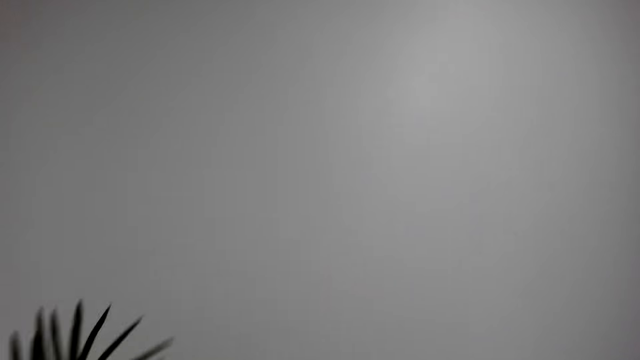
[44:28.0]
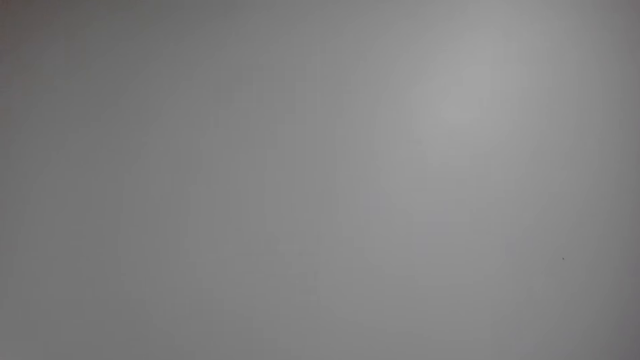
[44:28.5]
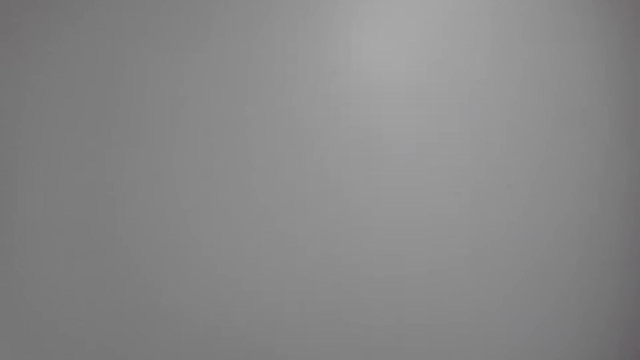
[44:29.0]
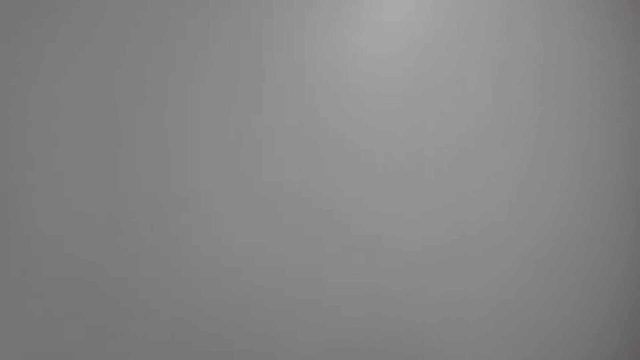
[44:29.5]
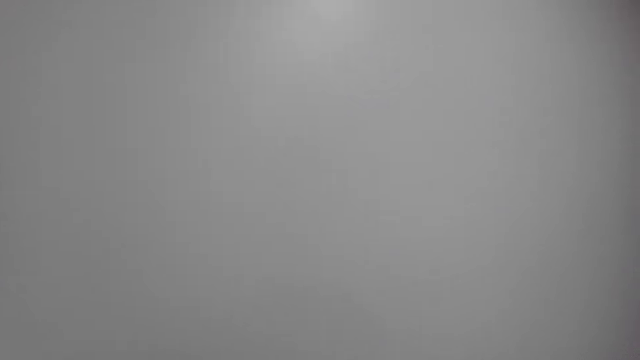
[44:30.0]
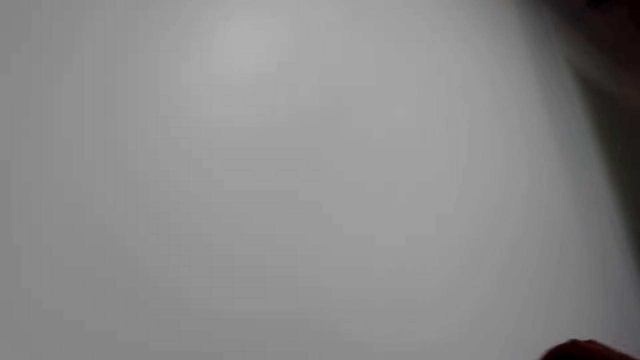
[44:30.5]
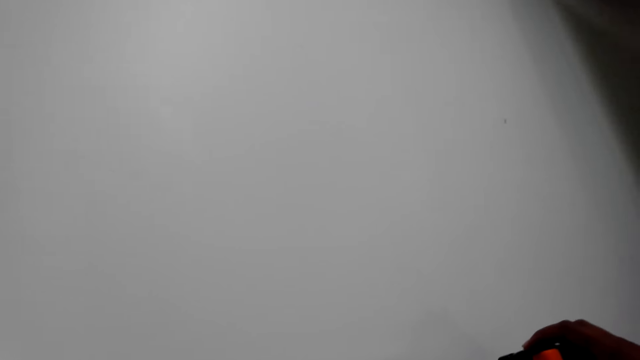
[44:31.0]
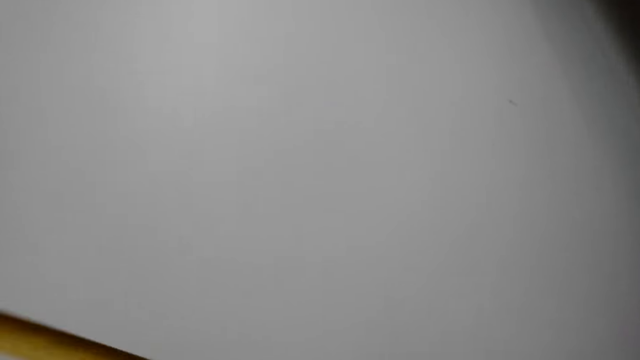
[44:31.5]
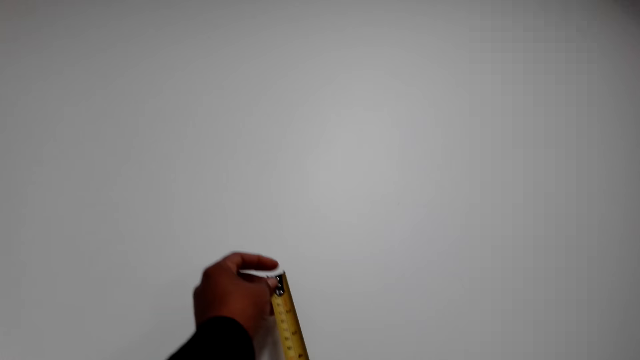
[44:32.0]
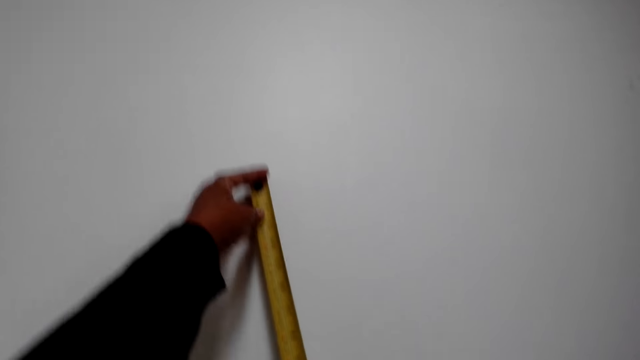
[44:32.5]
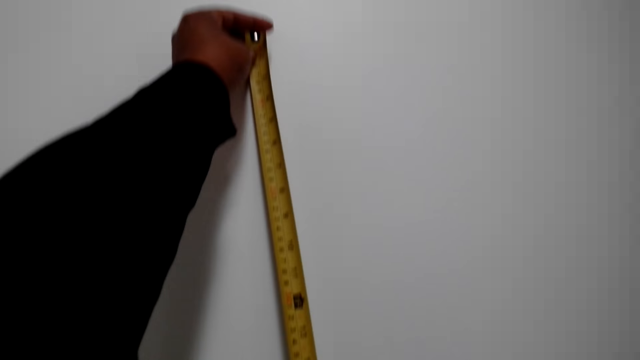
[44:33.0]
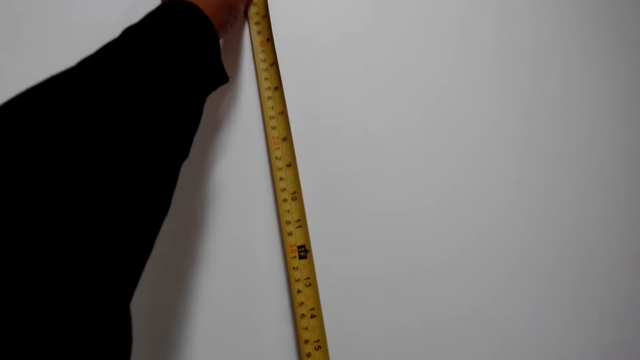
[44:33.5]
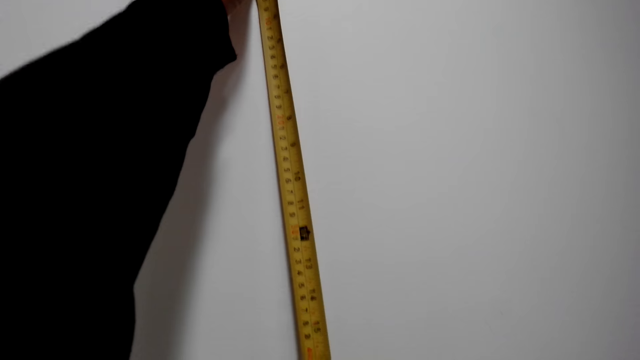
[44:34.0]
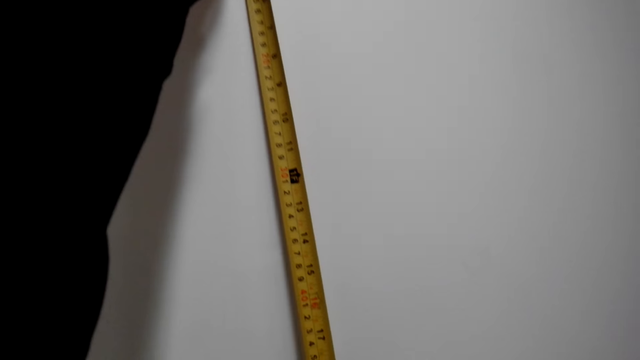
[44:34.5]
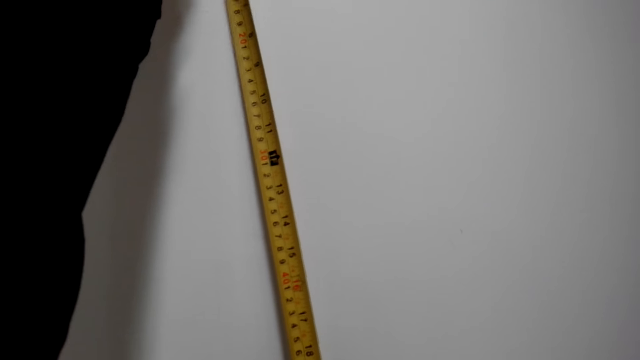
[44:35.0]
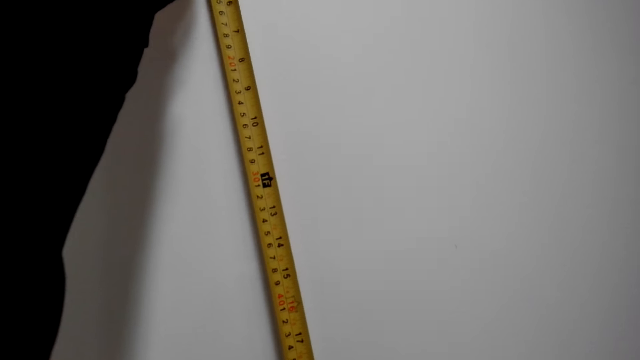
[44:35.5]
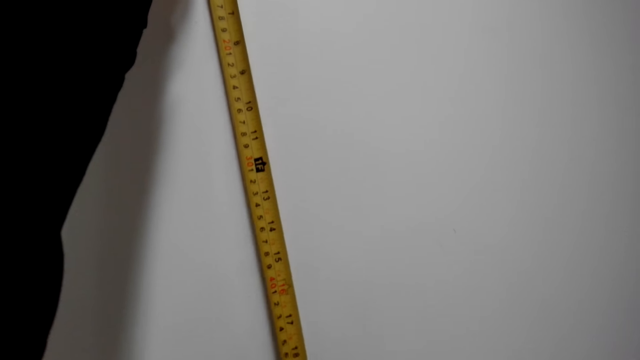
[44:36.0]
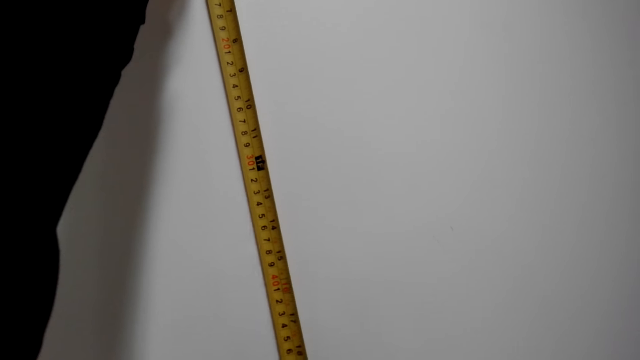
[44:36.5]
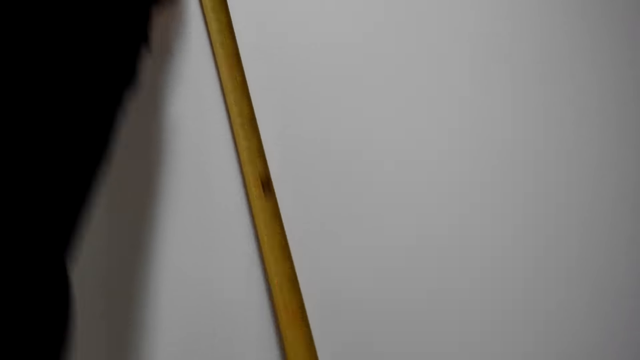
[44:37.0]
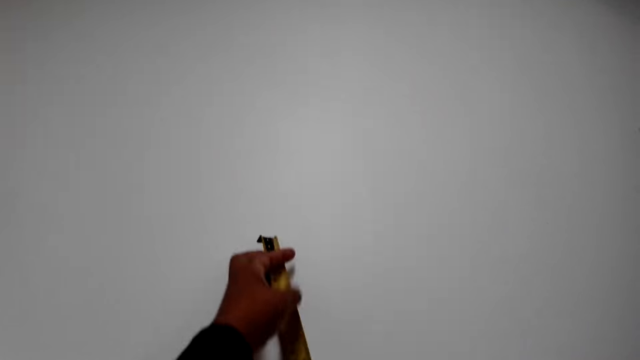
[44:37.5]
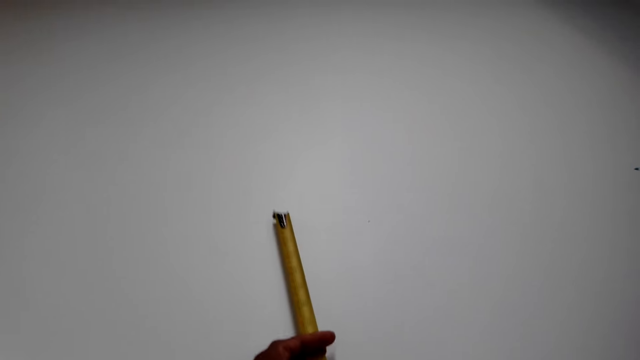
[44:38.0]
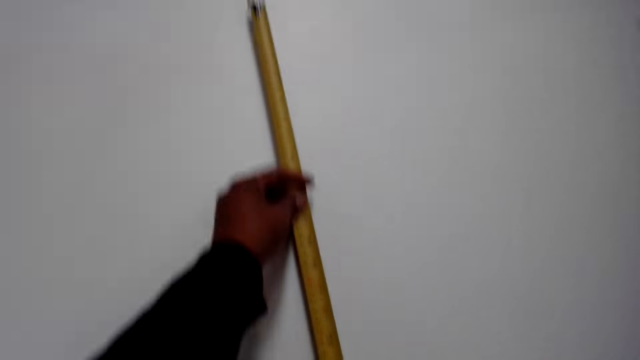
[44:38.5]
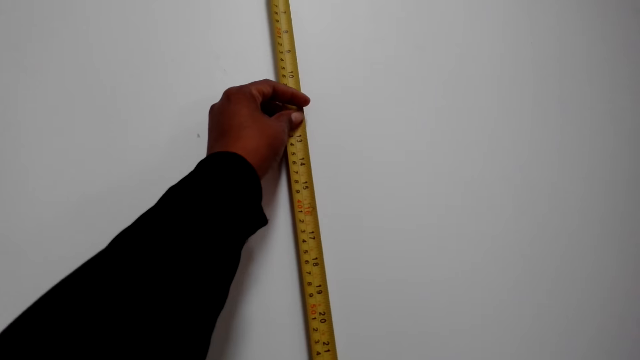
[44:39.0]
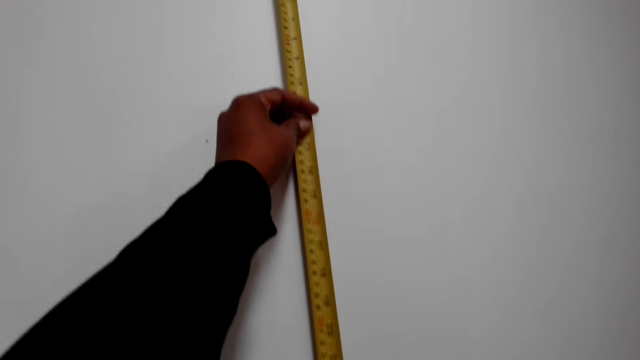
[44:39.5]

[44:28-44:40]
The camera wearer measures the wall with a tape measure.

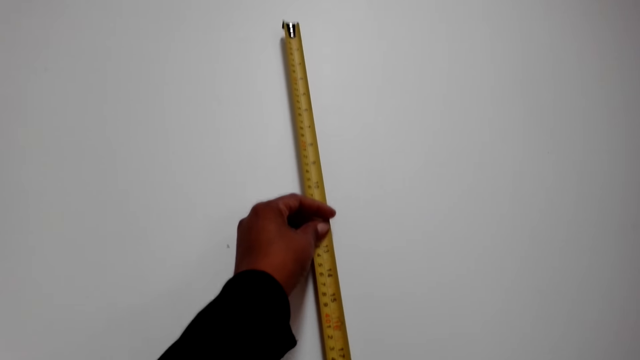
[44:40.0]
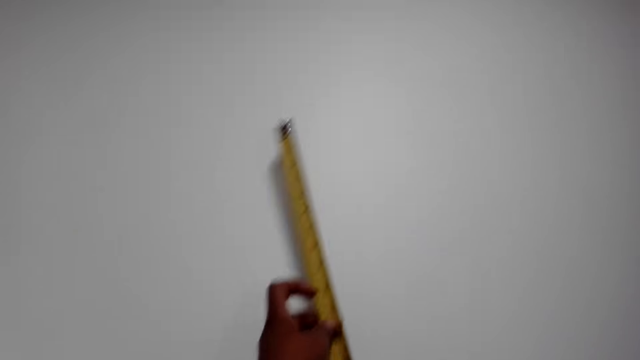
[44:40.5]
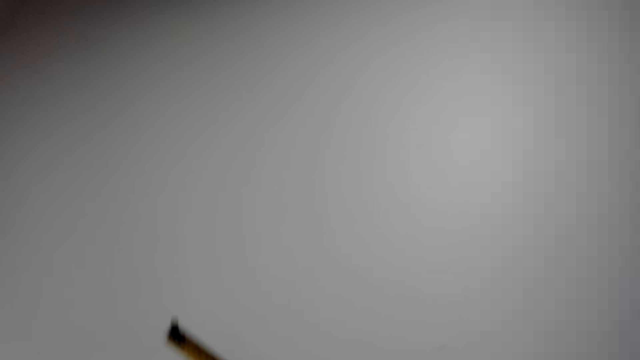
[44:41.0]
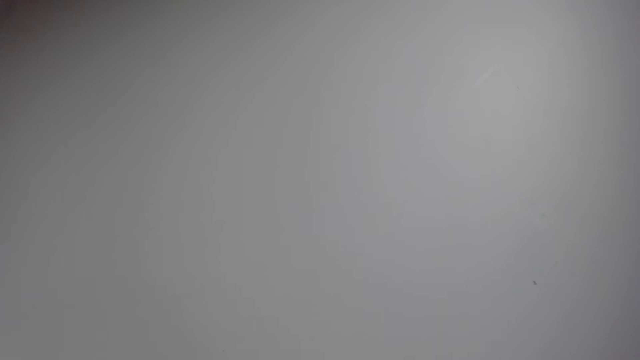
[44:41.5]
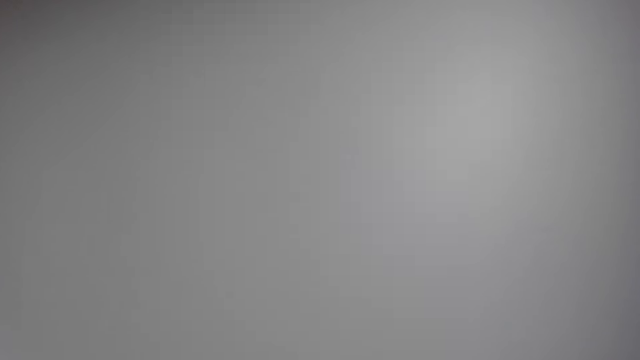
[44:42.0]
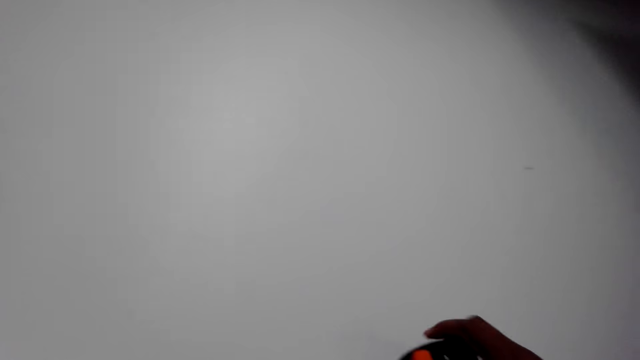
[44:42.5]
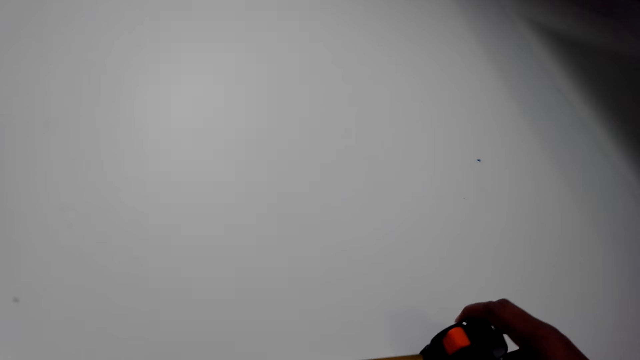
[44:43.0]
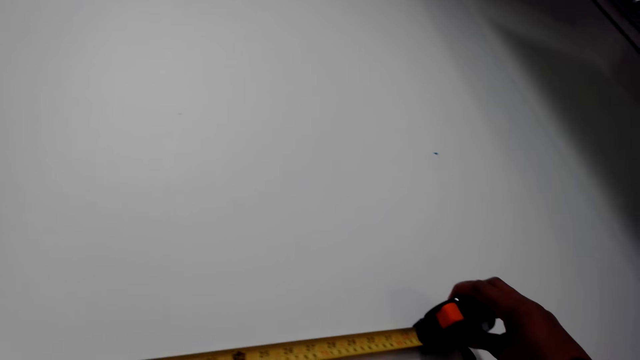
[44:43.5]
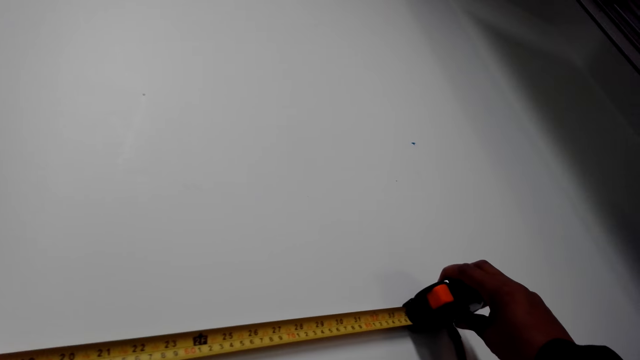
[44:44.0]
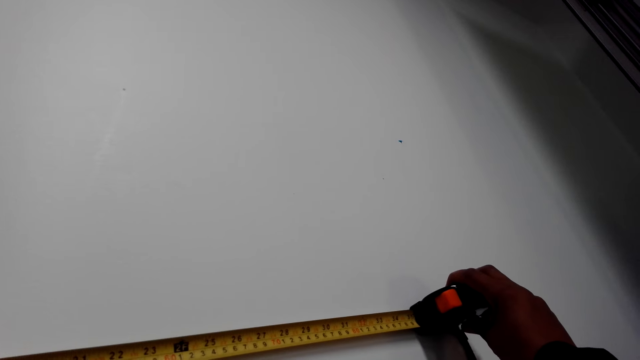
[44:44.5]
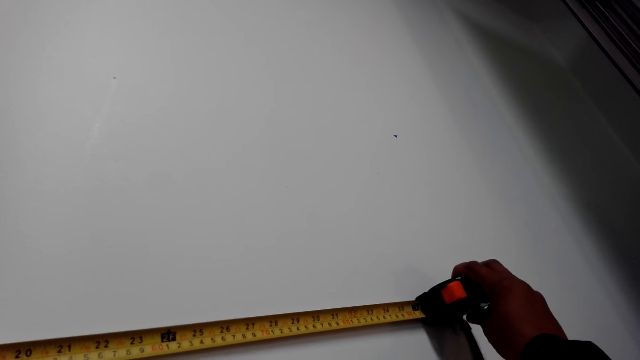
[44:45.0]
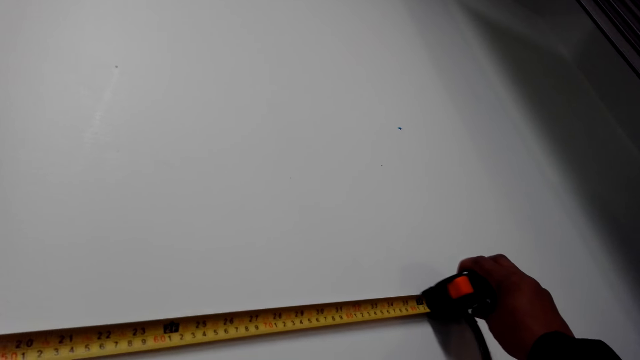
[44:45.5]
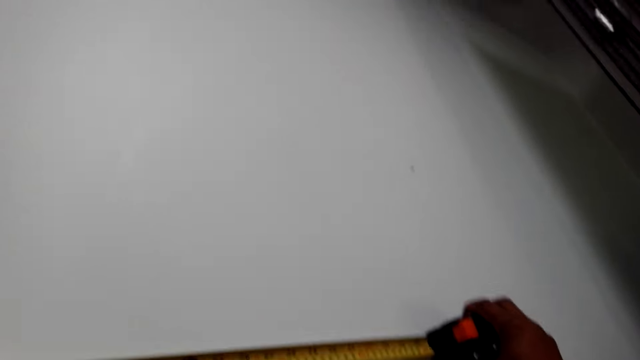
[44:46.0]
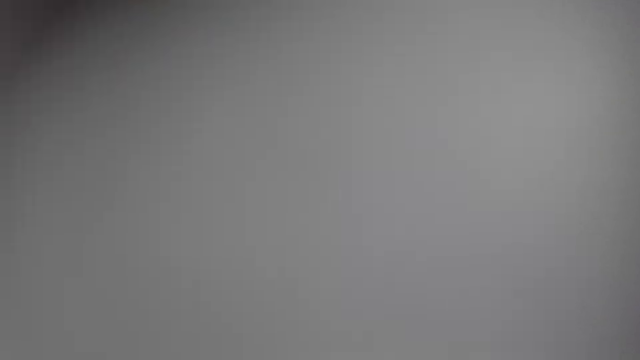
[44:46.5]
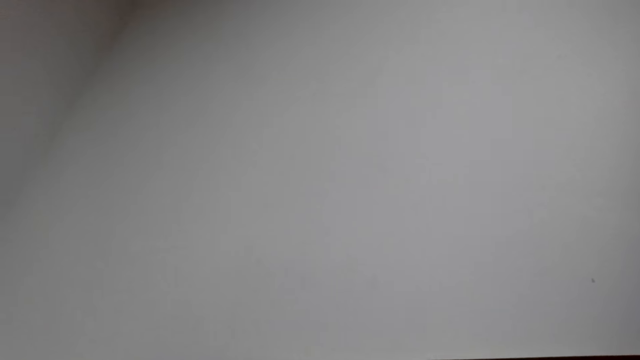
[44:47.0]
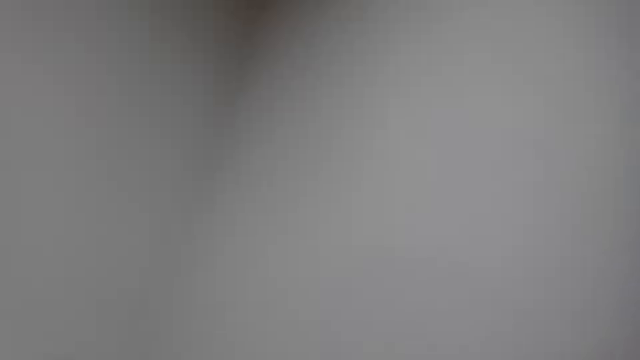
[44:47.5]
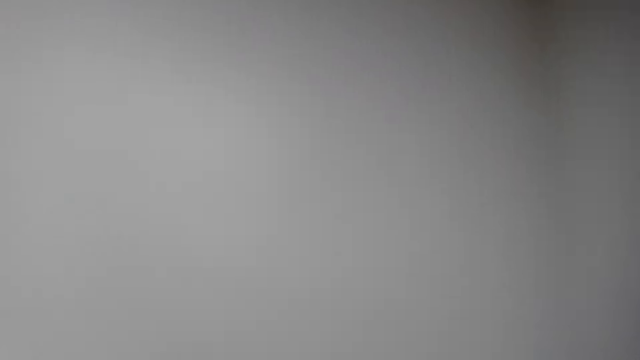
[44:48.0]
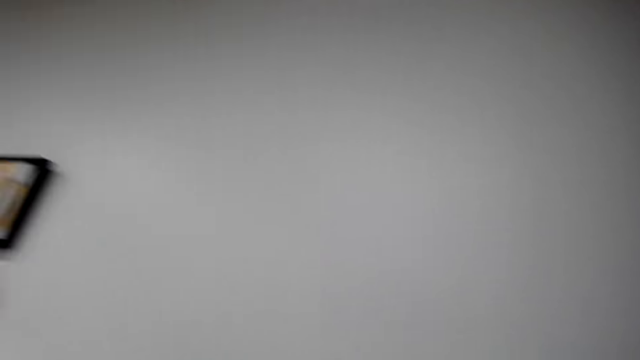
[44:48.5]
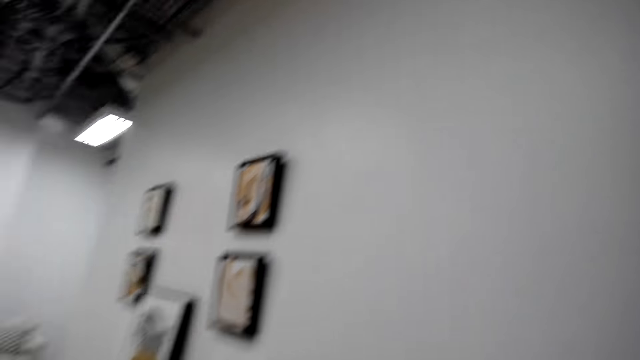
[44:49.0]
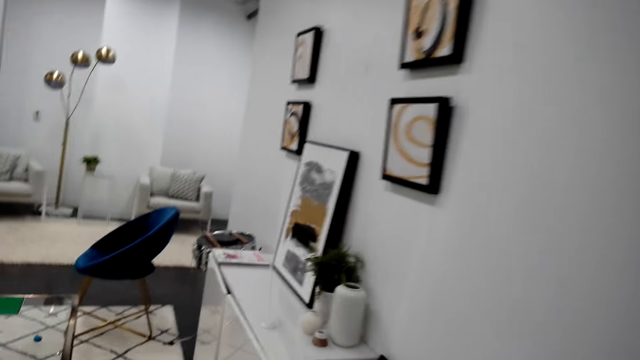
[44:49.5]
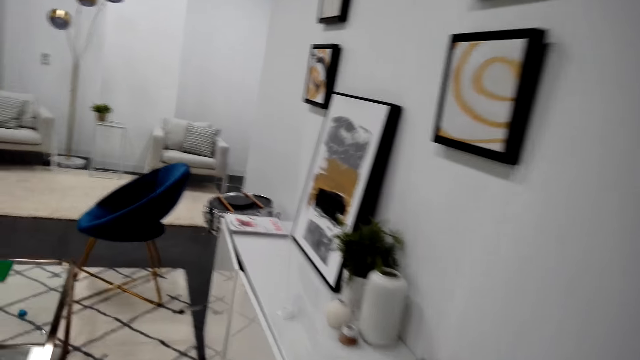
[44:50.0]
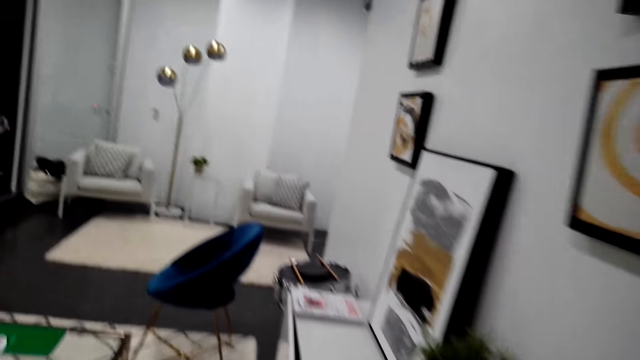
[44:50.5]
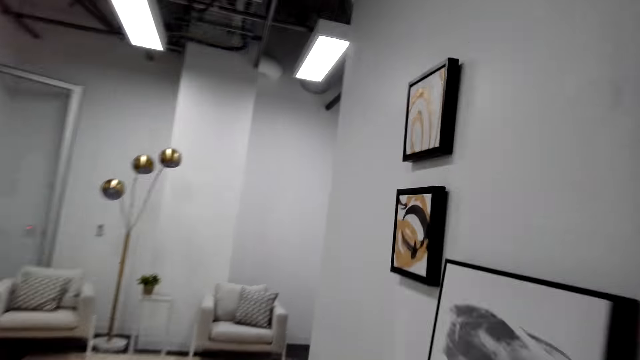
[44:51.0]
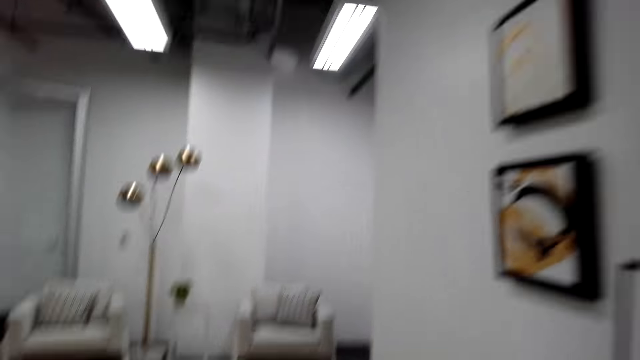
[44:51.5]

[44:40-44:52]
The camera wearer walks around the room.
